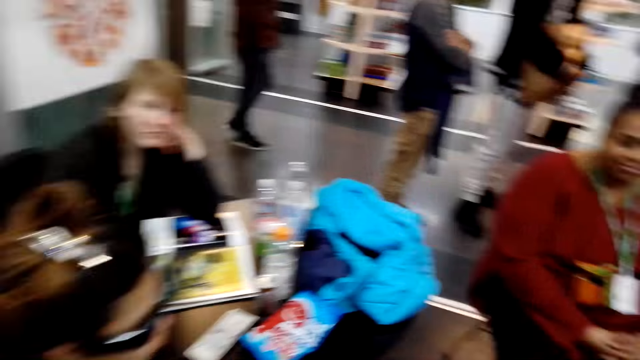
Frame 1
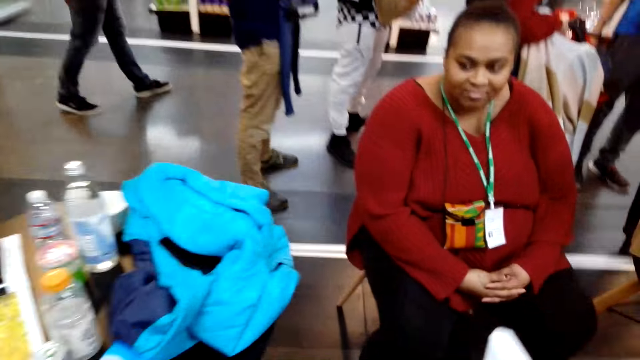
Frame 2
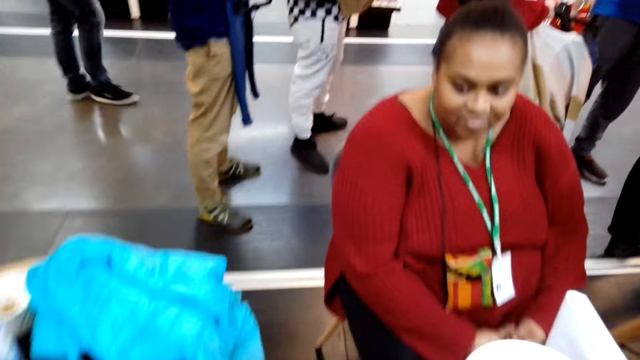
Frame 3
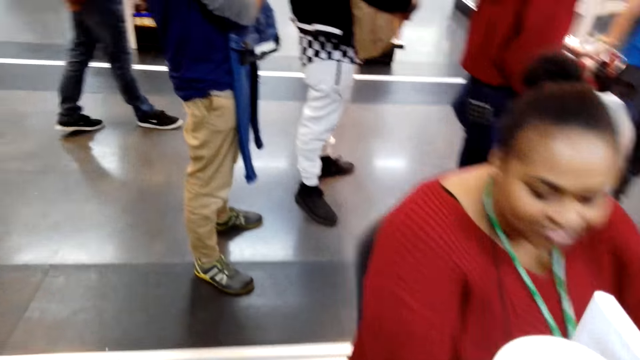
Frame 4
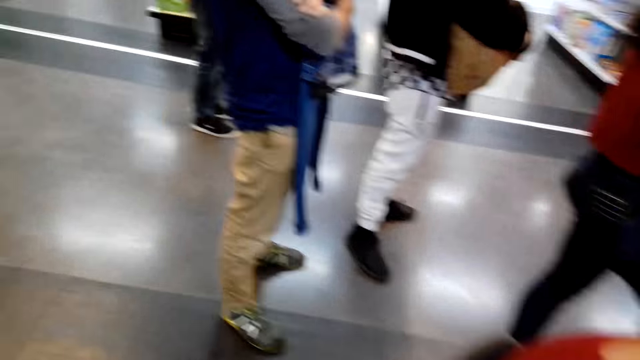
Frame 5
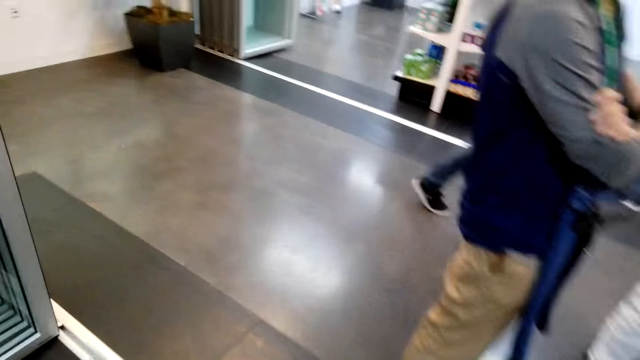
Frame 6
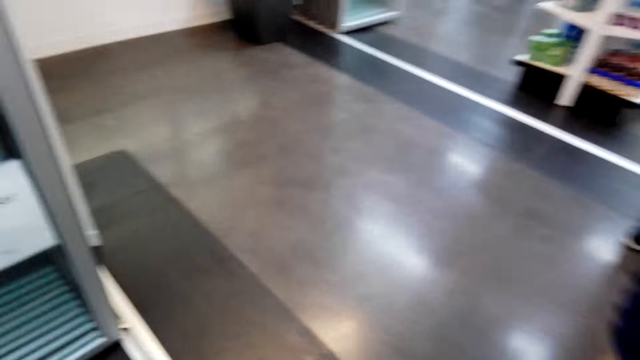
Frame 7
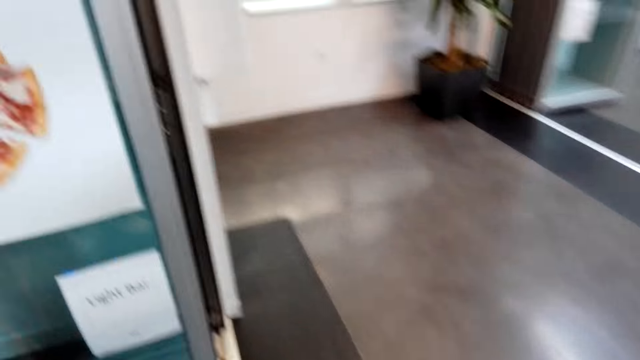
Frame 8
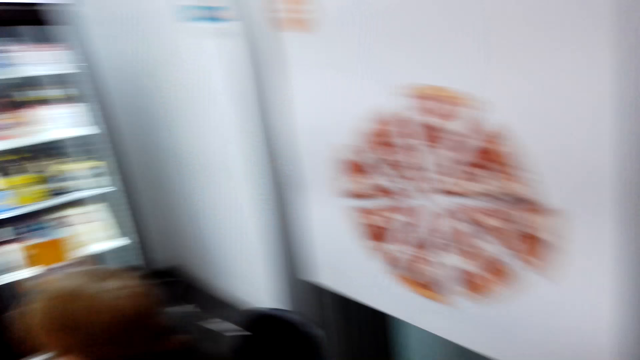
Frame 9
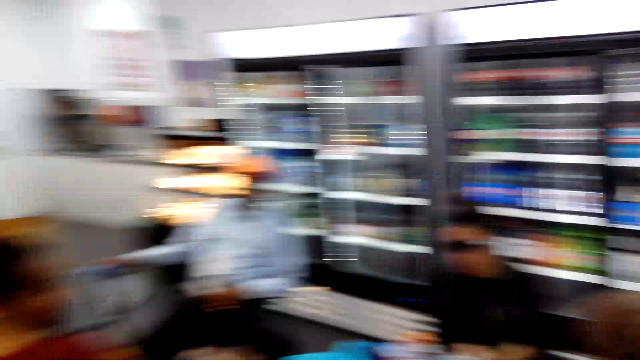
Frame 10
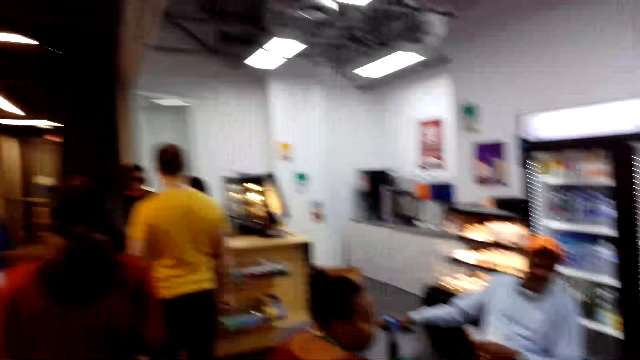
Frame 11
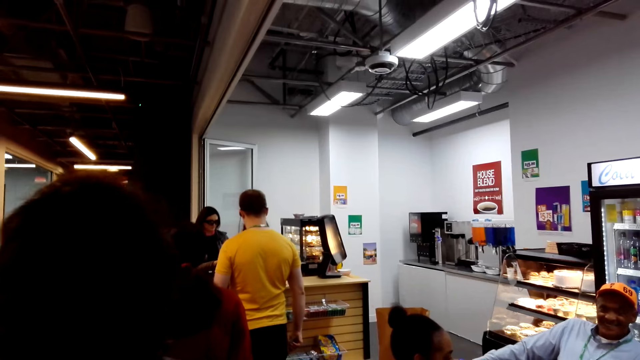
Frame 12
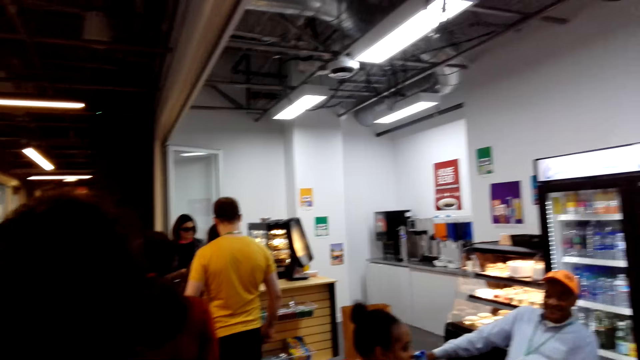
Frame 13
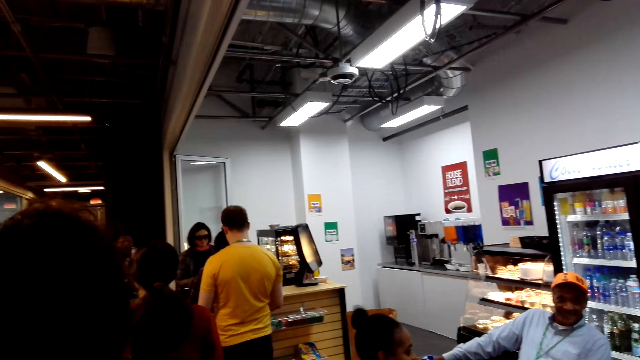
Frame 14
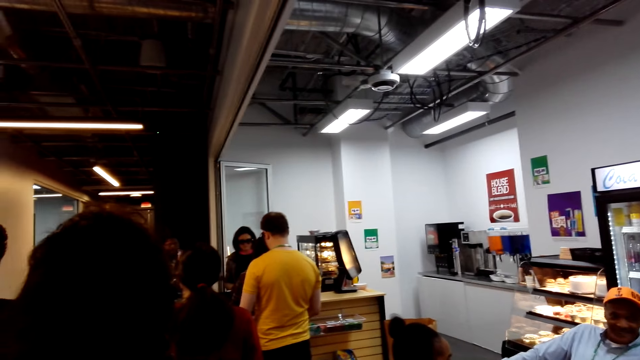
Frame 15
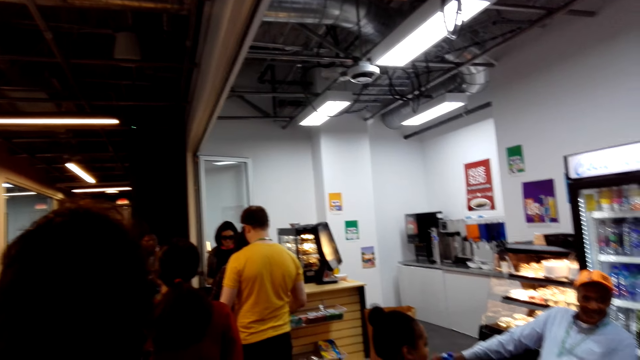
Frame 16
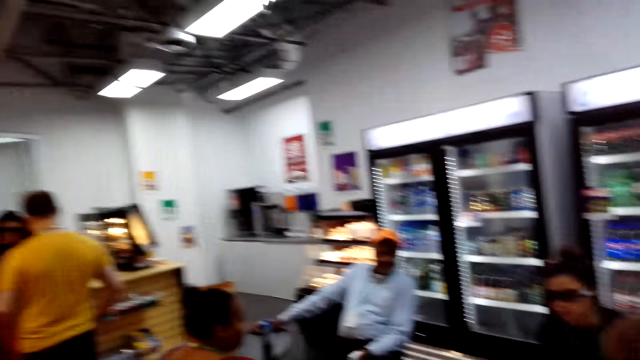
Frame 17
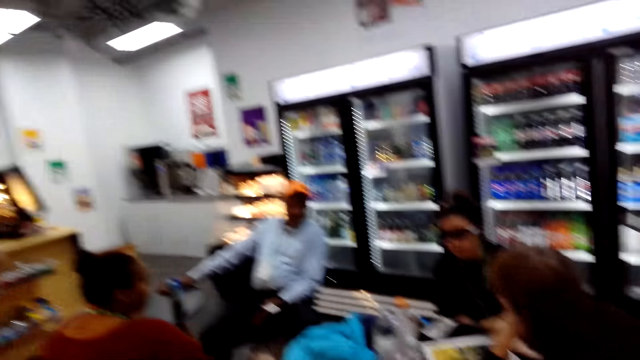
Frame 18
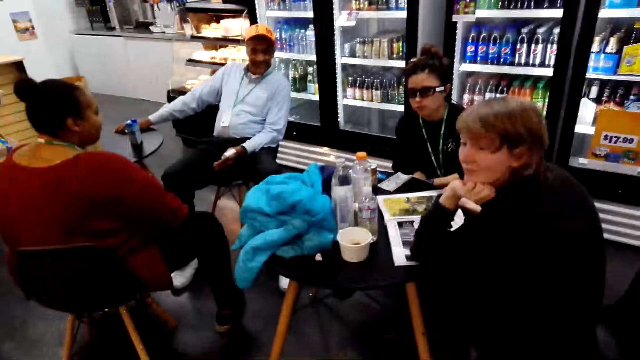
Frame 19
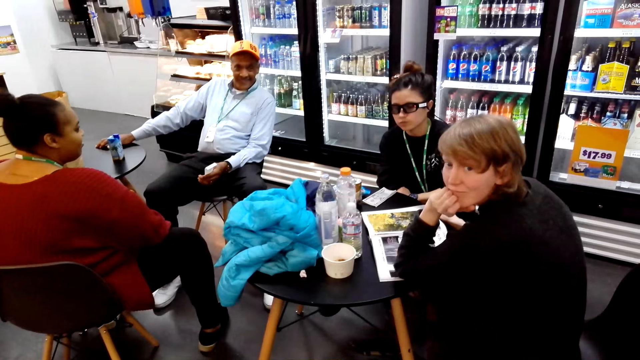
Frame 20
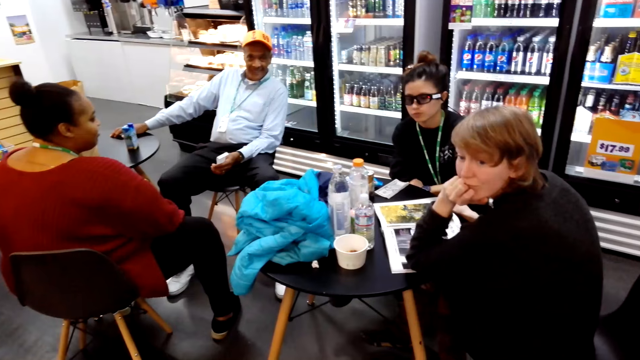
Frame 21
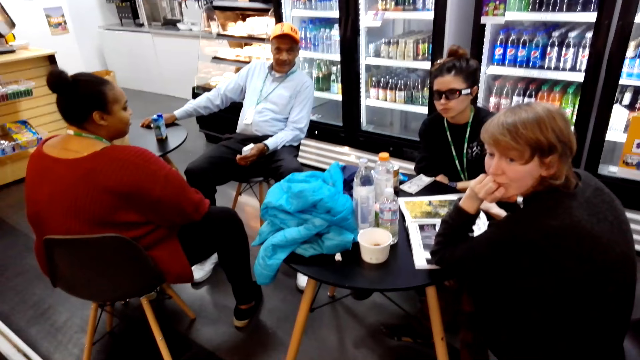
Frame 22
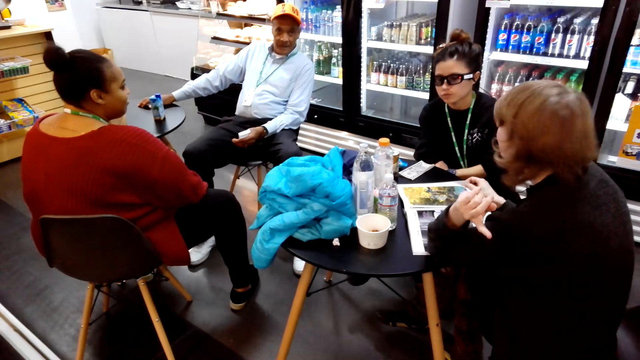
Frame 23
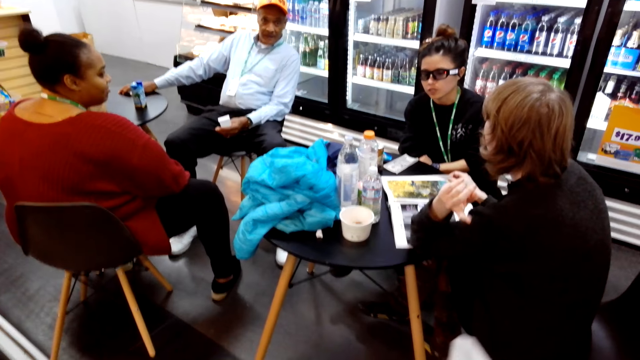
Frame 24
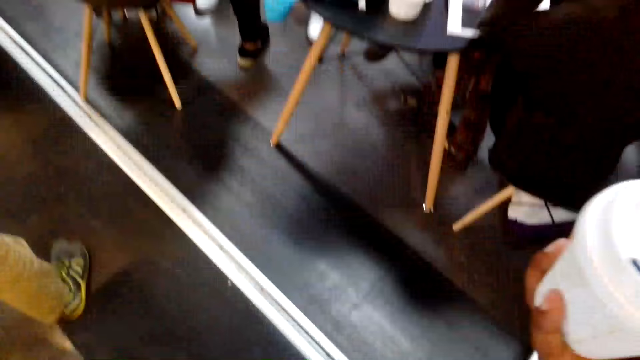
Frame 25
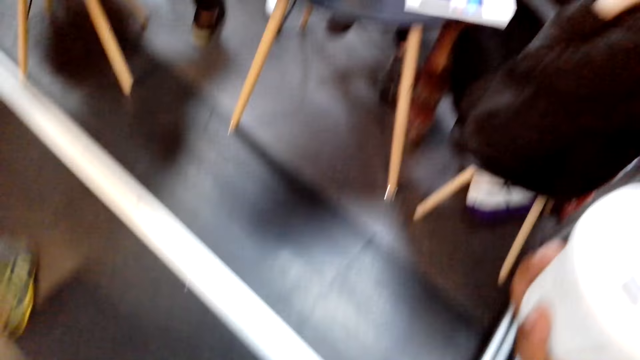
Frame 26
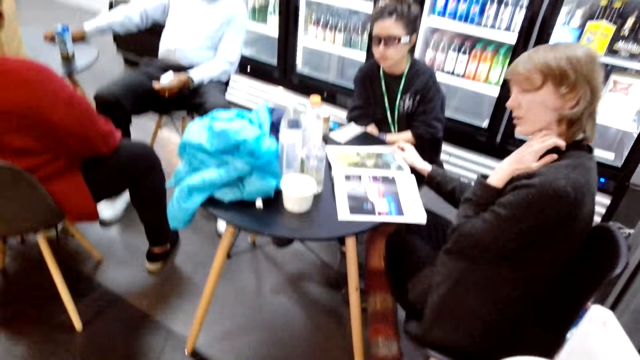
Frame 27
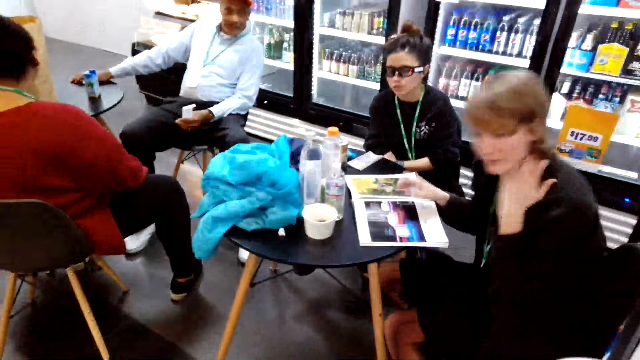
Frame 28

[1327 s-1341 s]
The camera wearer looks around the shop. They stand on the queue.

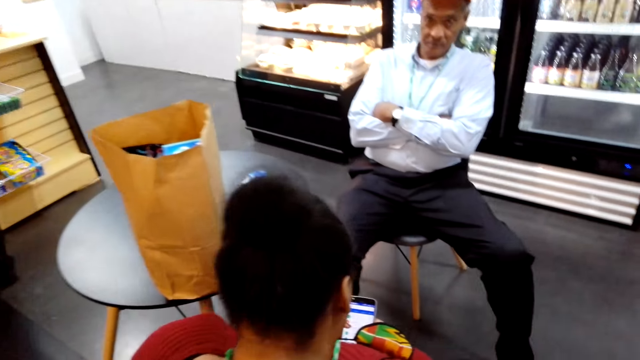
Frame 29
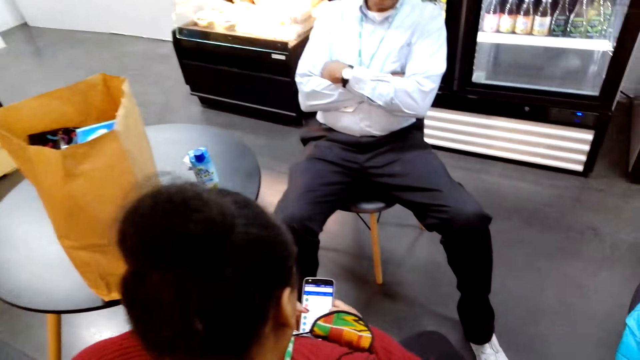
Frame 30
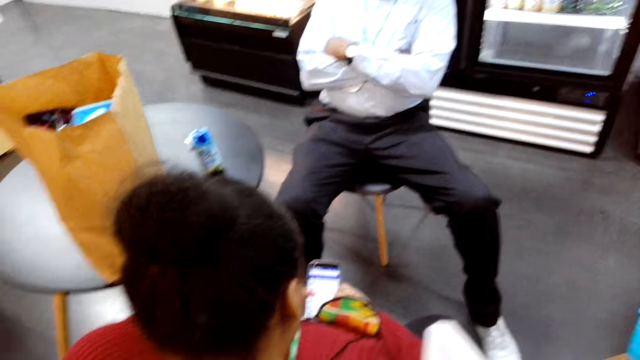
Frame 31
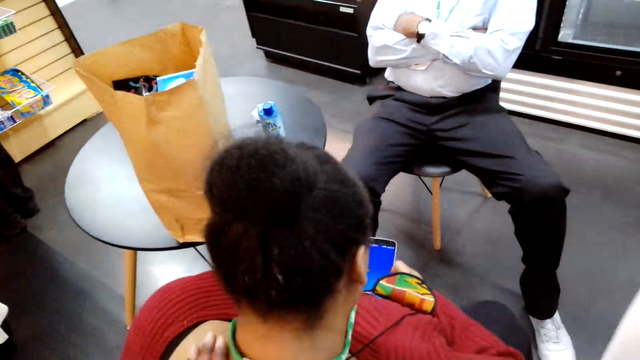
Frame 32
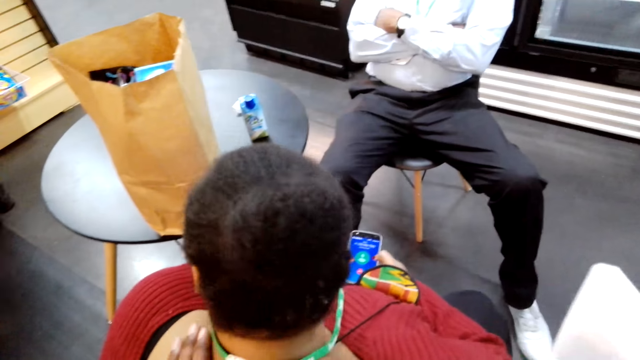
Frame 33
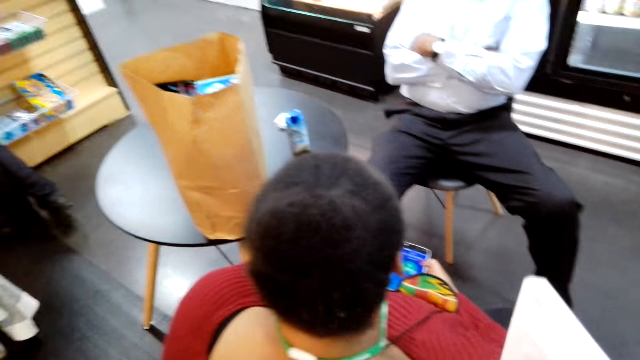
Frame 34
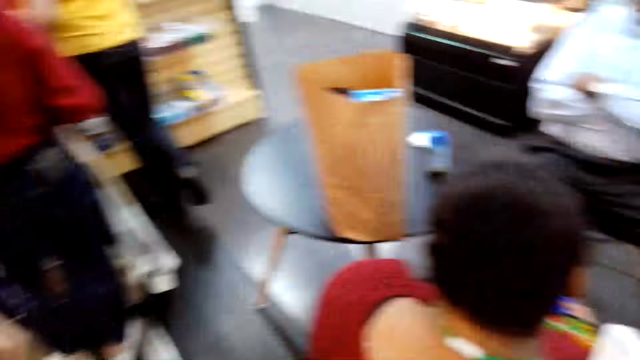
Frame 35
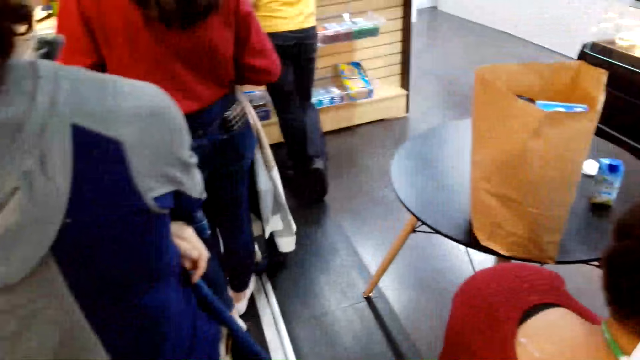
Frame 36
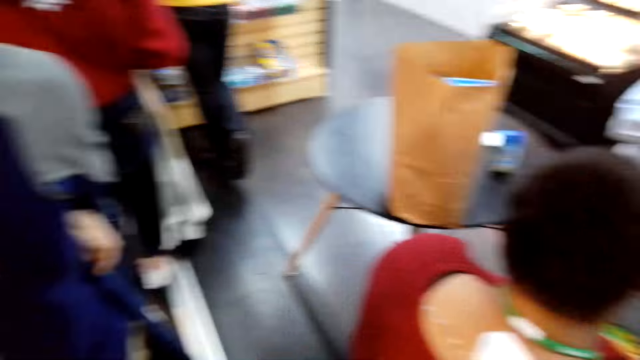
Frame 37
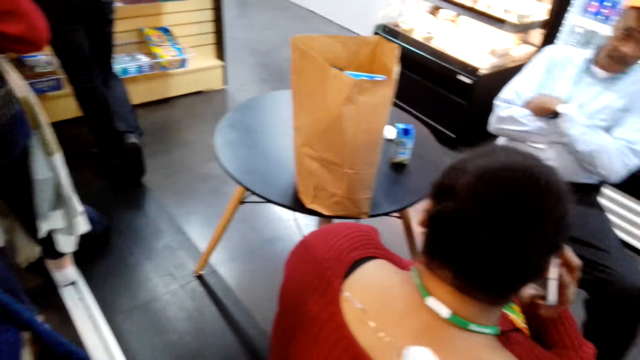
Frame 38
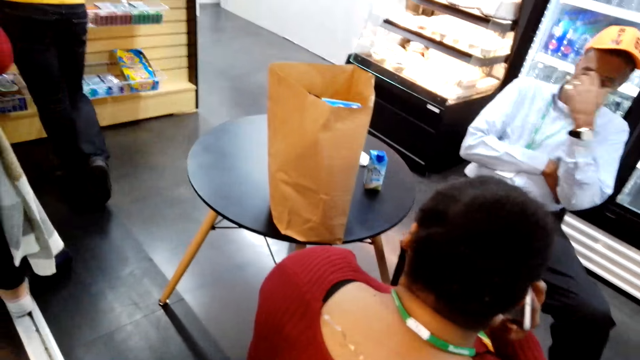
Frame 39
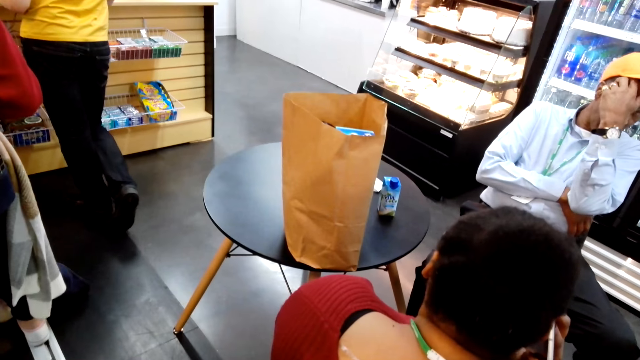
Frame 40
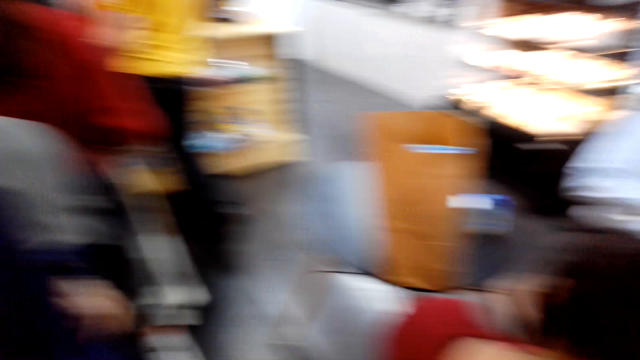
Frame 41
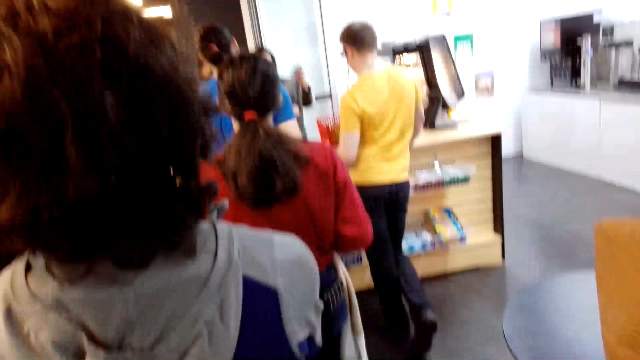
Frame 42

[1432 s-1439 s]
The camera wearer touches someone's neck.
